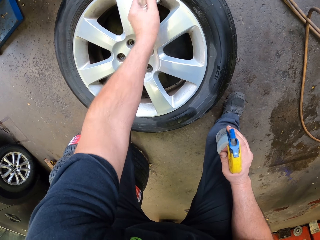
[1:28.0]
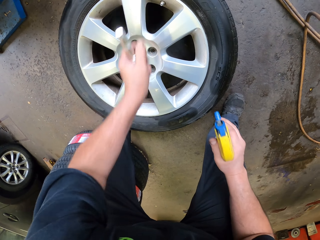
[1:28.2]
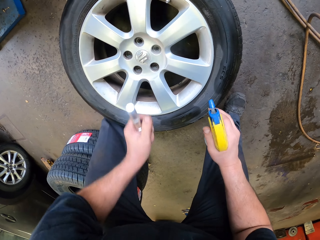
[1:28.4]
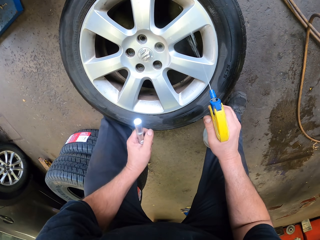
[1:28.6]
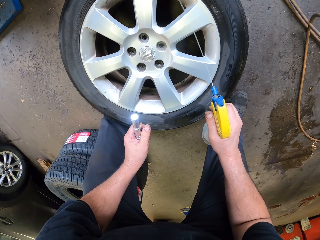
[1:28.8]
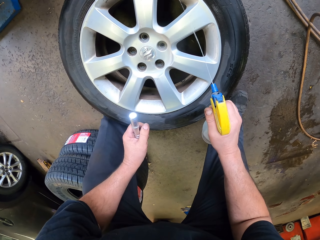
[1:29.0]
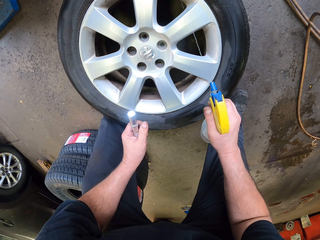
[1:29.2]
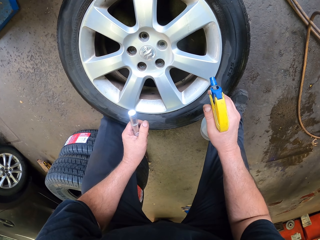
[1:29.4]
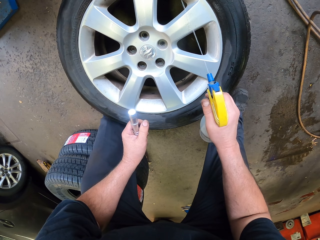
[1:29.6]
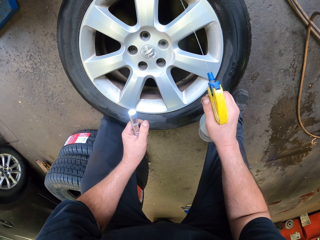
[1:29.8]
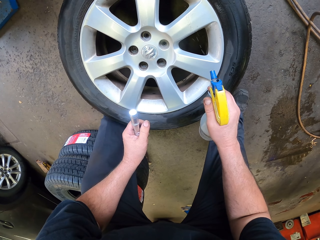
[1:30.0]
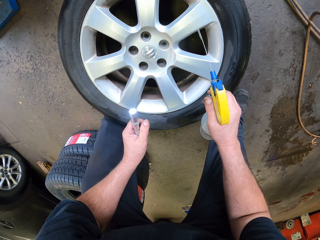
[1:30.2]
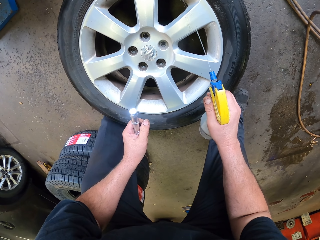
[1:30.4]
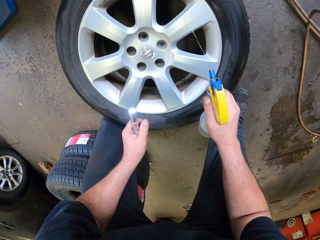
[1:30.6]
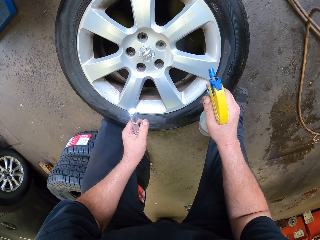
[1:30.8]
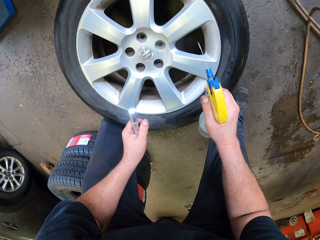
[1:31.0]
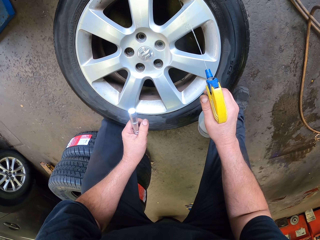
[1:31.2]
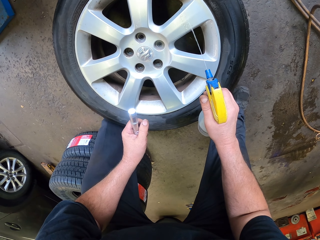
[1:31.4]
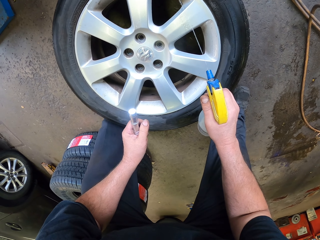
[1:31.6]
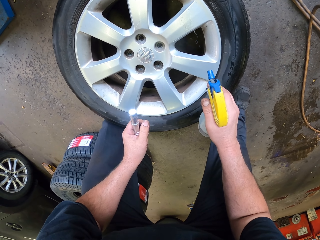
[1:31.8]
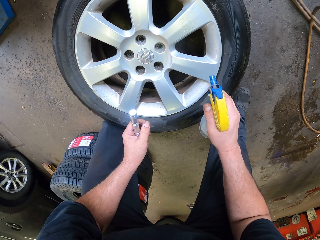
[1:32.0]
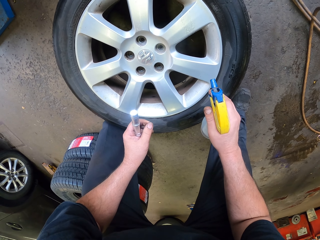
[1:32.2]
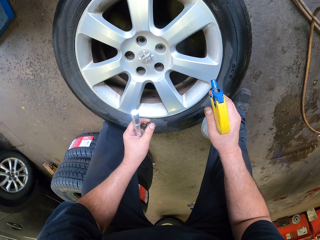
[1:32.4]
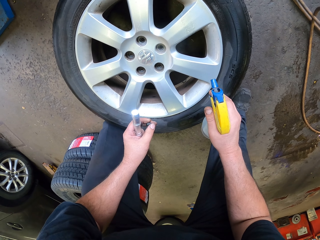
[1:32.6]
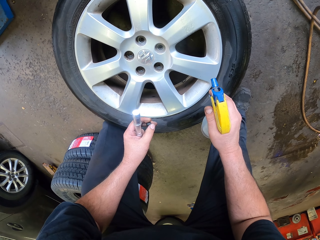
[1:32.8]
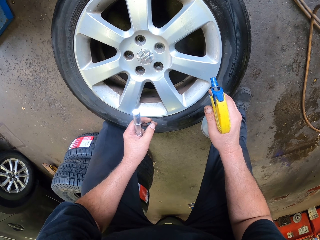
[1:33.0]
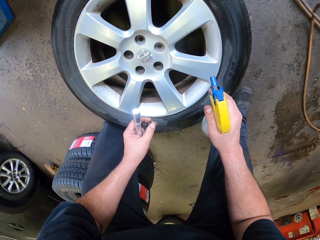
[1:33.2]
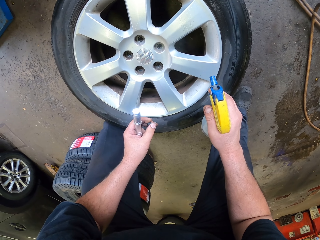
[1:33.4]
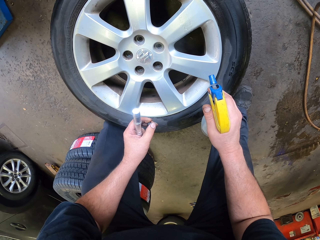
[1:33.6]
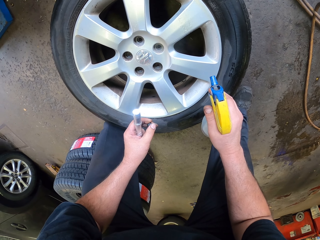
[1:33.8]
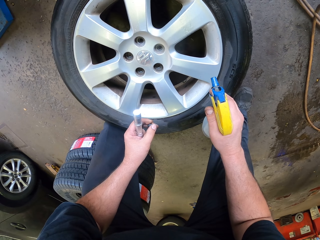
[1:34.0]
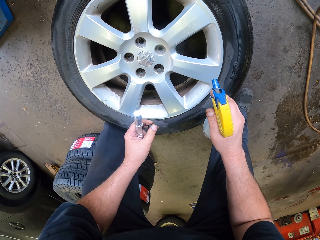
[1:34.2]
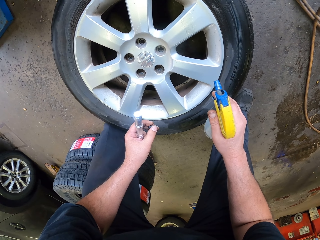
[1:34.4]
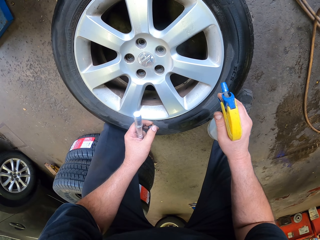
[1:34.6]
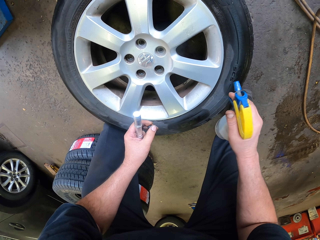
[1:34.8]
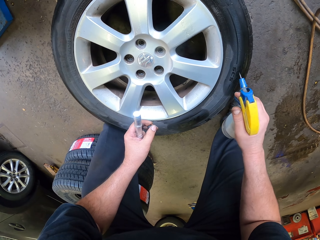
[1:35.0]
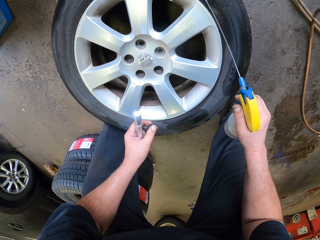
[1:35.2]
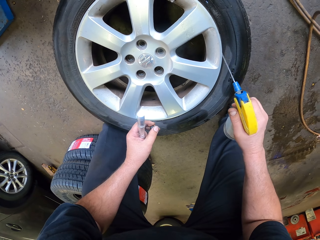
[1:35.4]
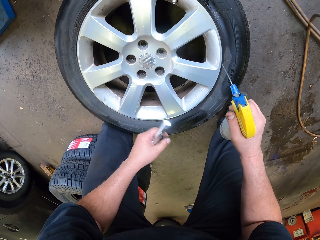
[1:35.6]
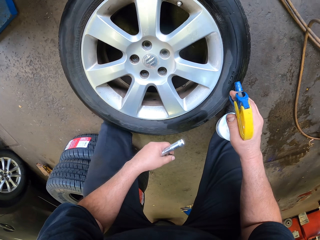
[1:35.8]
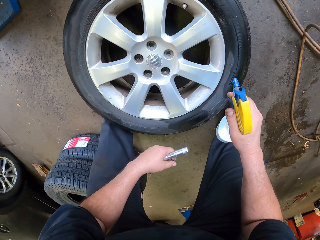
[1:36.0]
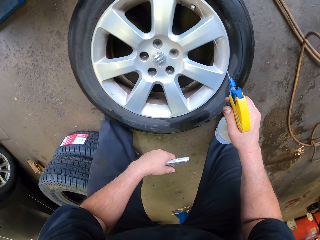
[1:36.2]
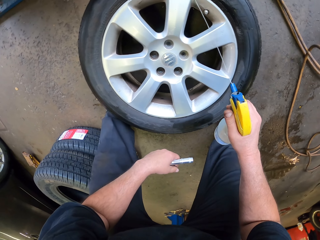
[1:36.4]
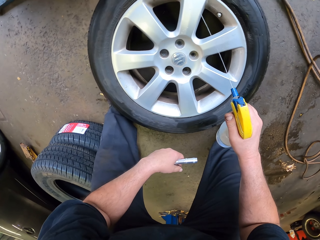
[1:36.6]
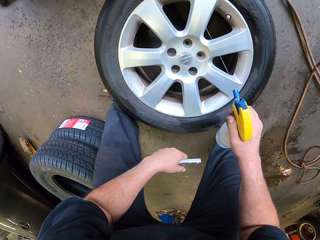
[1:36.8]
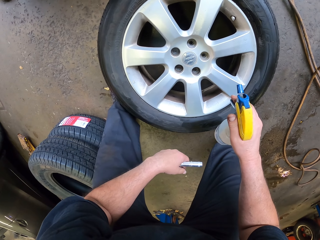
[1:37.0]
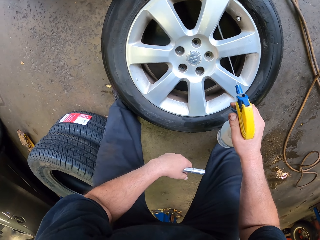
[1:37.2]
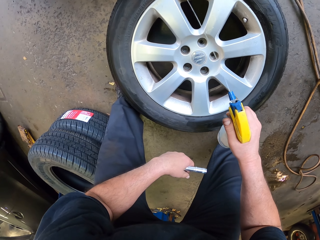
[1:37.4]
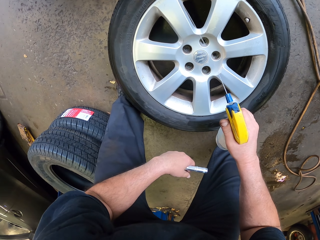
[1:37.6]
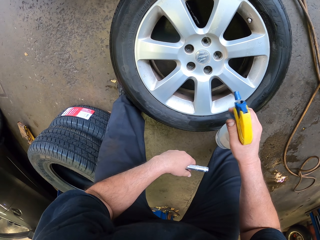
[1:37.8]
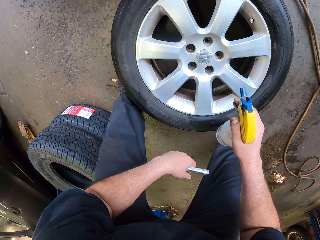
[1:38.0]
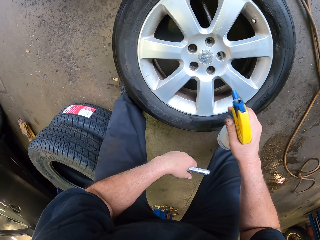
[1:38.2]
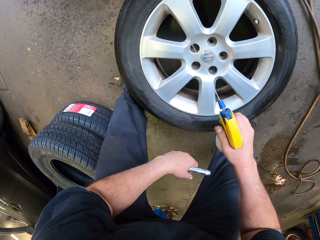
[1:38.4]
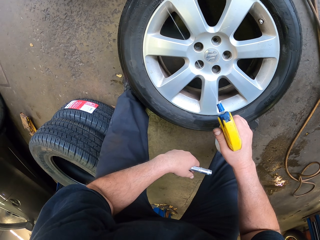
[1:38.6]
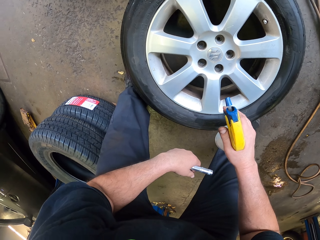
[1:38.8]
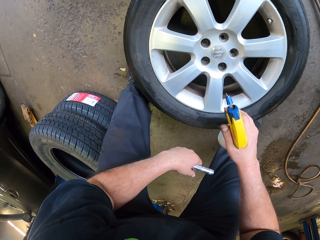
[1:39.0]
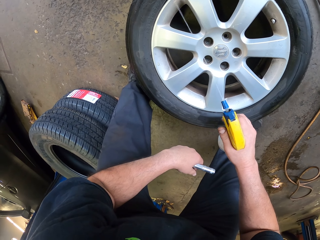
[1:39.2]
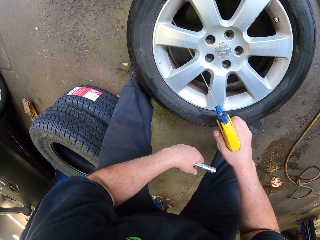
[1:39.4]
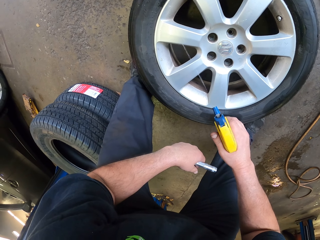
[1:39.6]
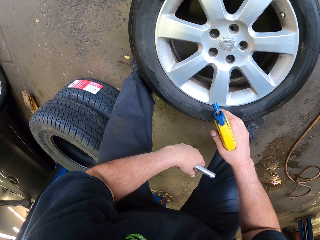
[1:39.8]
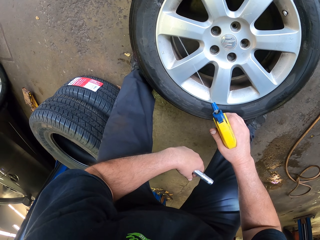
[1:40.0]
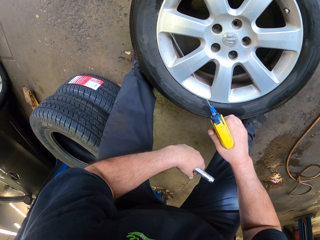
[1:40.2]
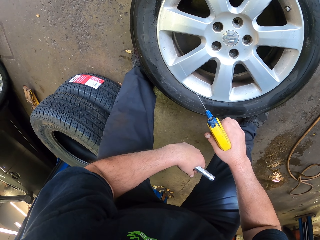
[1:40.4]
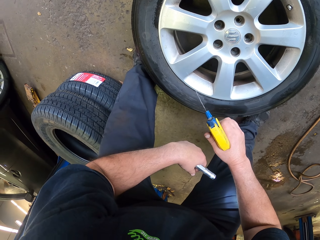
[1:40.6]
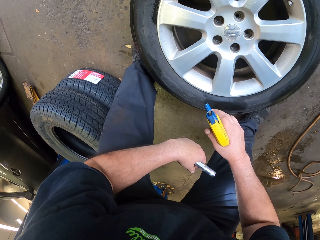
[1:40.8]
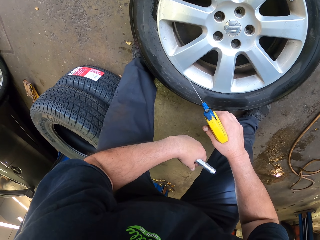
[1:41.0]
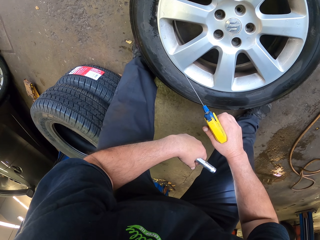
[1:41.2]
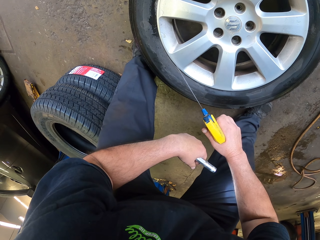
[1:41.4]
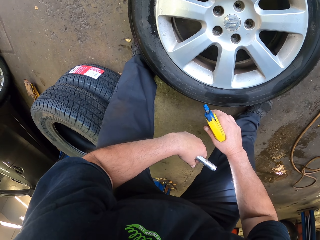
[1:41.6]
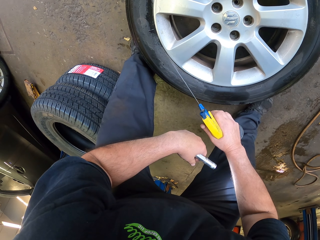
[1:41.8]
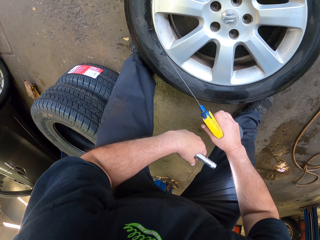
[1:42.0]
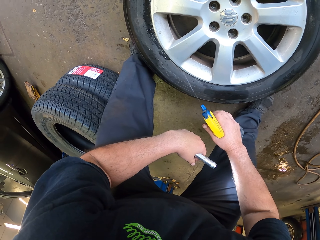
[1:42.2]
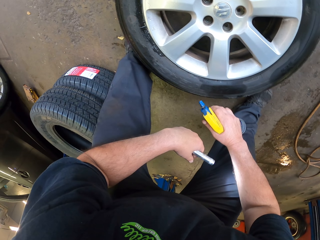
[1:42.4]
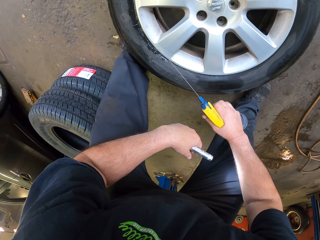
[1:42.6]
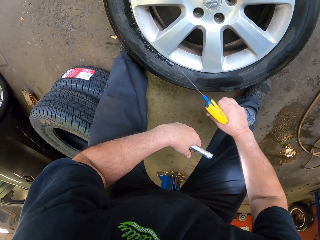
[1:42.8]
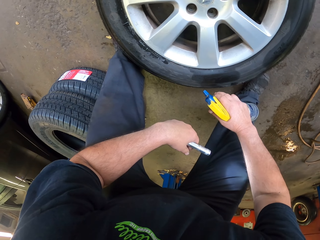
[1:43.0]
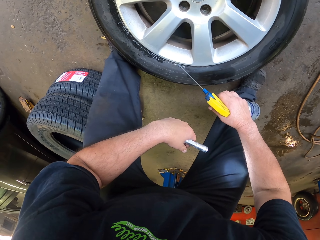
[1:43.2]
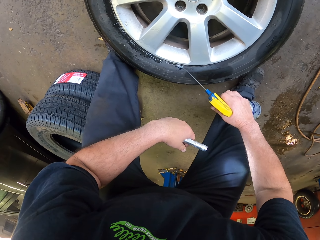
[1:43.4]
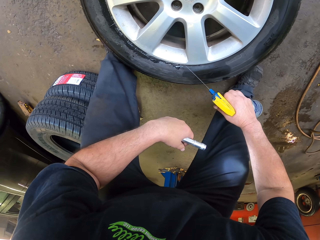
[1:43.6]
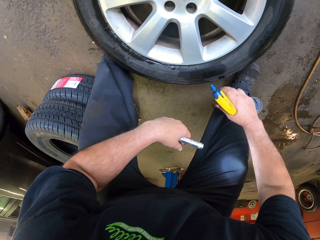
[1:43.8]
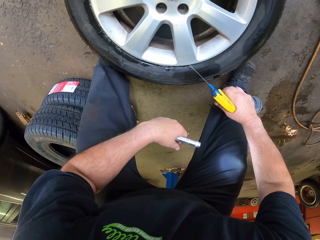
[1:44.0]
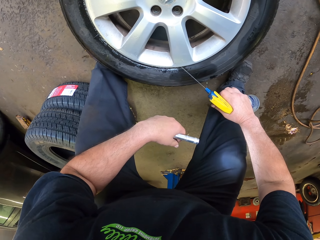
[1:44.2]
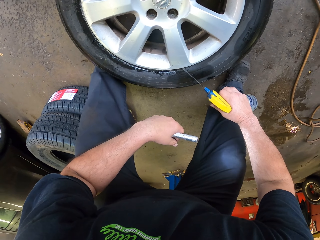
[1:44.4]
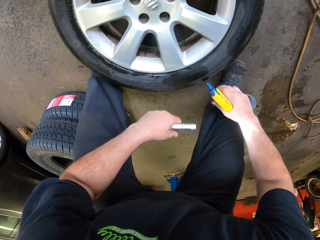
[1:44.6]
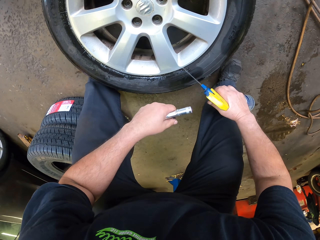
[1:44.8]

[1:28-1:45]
The camera wearer sprays on the valve. They spray the tire. They spray round the car rim.

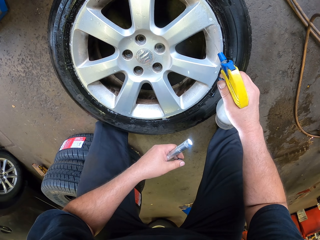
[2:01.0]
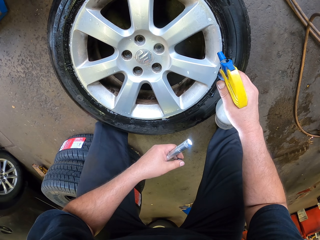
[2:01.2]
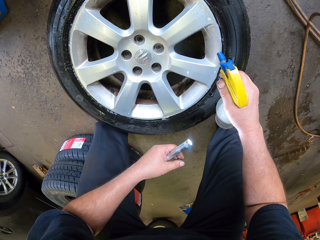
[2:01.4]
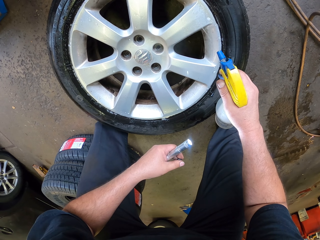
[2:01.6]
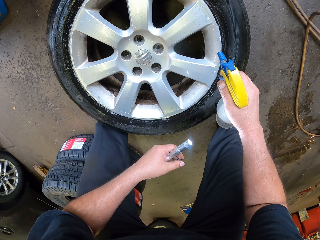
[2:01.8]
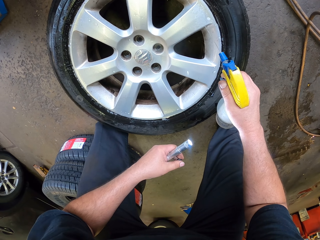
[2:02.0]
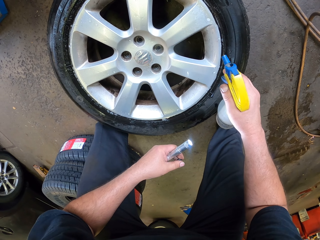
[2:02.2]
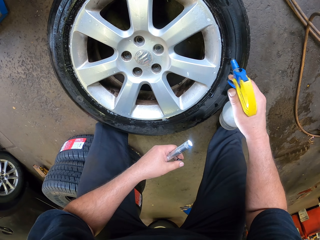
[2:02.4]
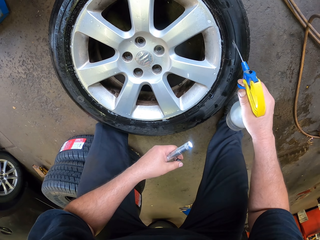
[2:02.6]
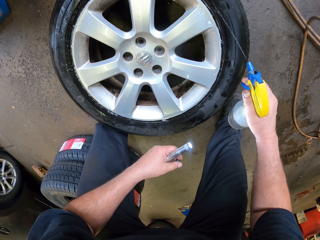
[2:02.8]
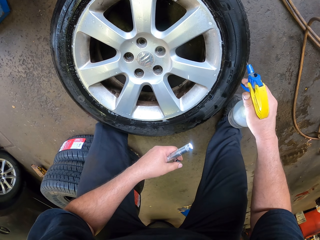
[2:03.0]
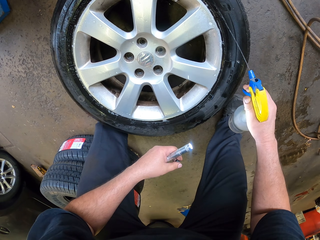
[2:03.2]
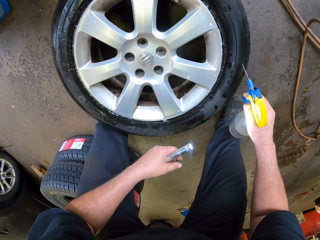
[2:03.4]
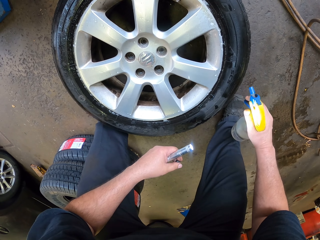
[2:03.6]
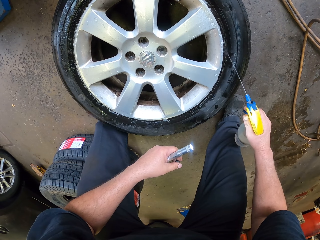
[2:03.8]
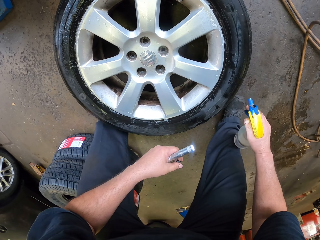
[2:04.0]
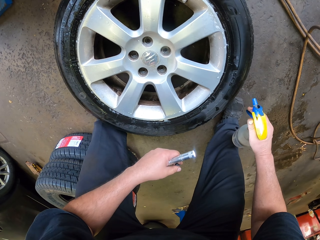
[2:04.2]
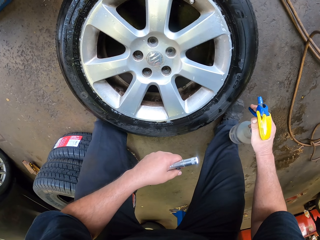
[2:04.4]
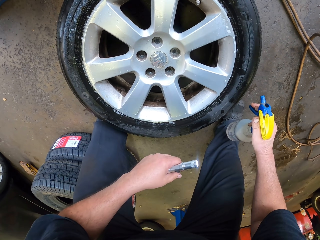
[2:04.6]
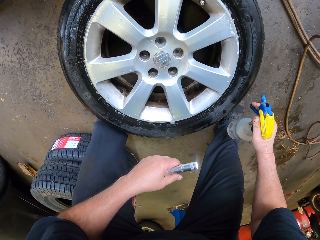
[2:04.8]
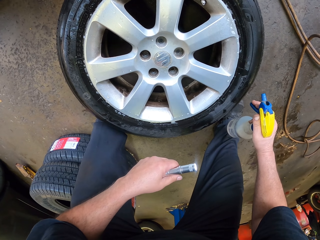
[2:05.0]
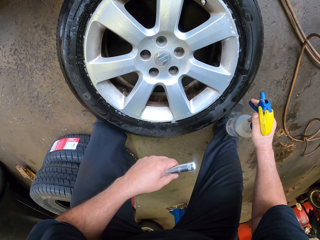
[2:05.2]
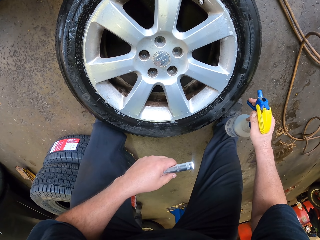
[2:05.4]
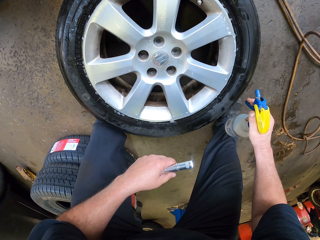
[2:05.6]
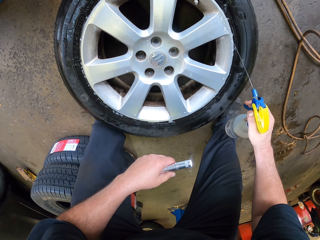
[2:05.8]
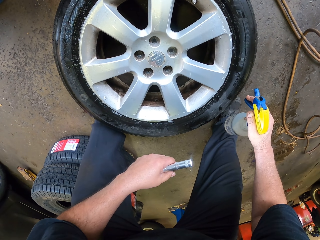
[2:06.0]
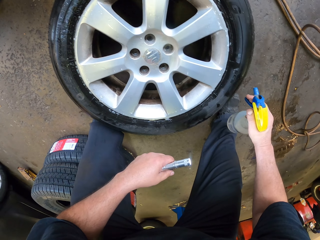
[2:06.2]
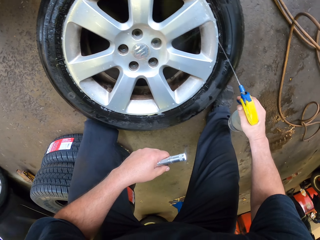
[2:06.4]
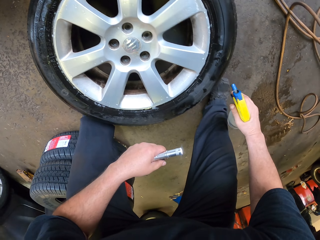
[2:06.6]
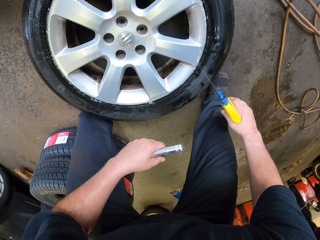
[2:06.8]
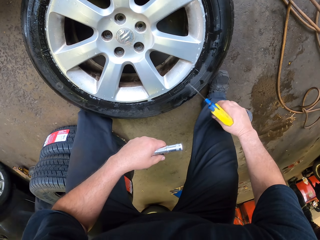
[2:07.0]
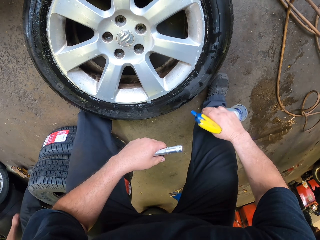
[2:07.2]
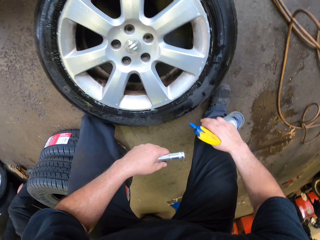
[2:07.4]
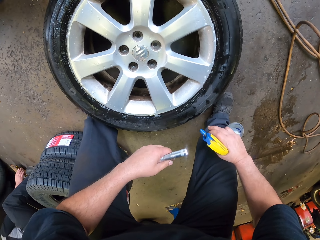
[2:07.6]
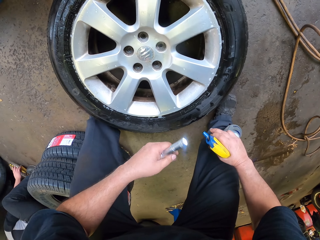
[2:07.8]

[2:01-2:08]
The camera wearer sprays on the valve.
